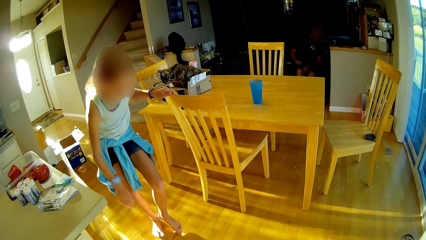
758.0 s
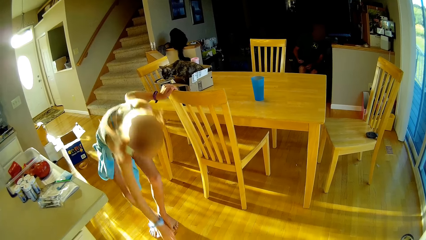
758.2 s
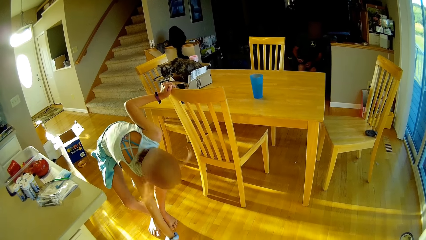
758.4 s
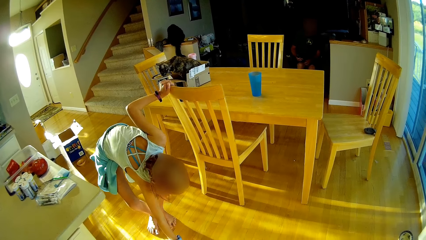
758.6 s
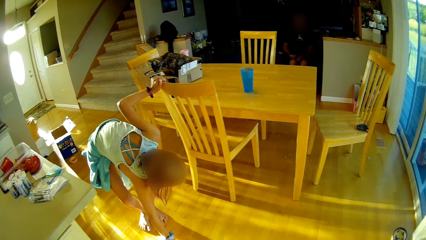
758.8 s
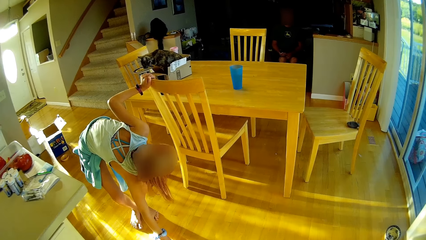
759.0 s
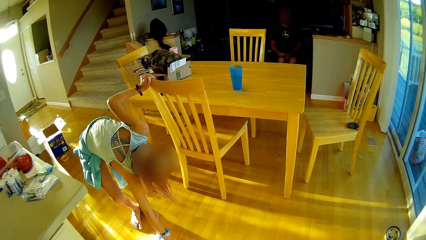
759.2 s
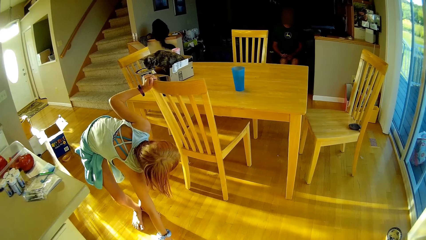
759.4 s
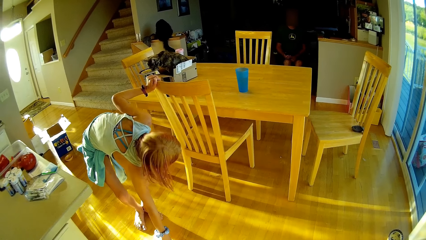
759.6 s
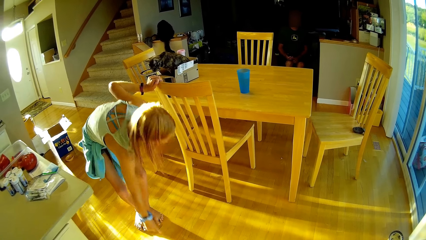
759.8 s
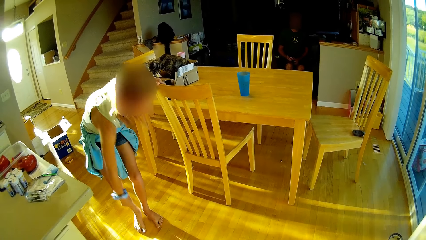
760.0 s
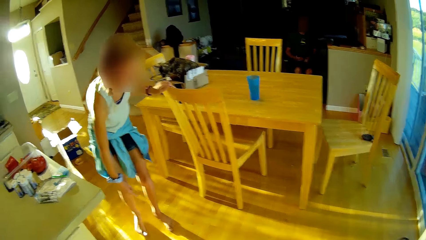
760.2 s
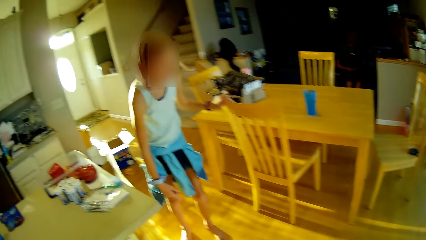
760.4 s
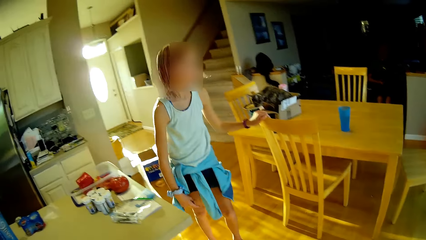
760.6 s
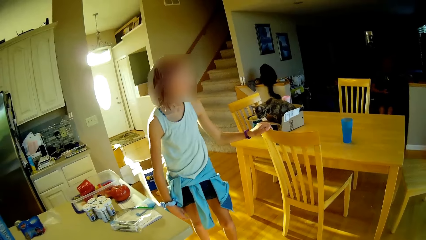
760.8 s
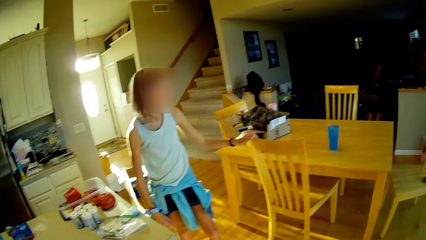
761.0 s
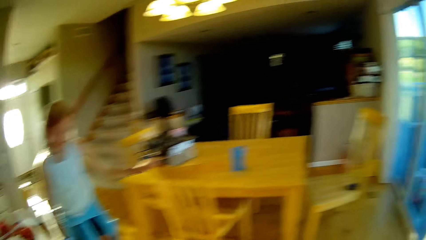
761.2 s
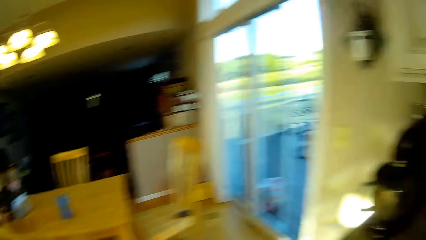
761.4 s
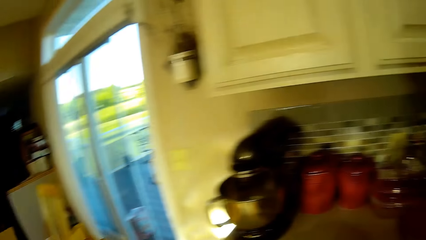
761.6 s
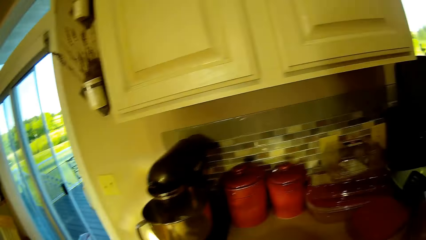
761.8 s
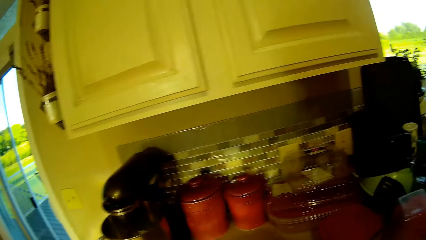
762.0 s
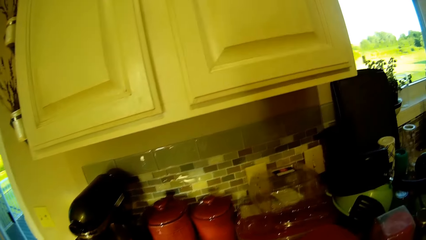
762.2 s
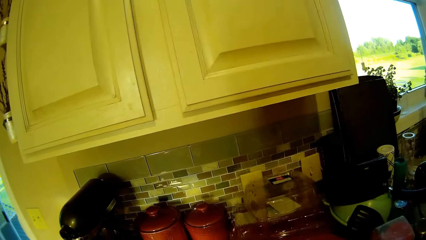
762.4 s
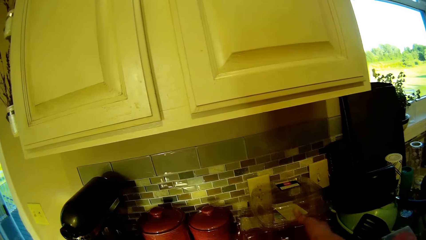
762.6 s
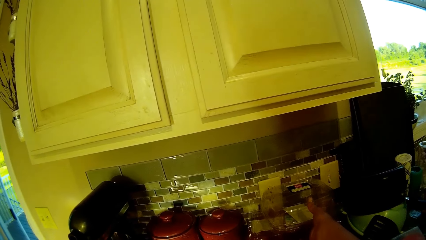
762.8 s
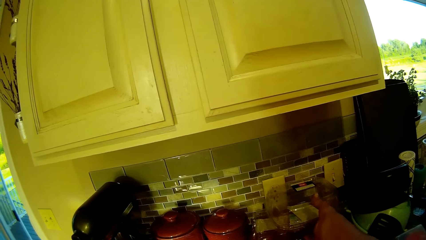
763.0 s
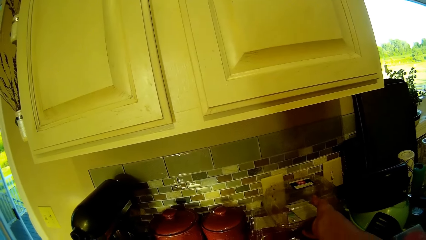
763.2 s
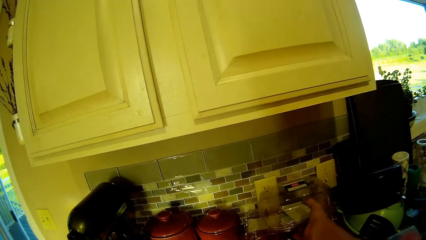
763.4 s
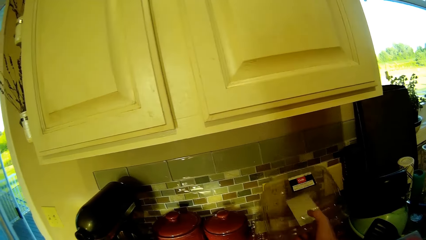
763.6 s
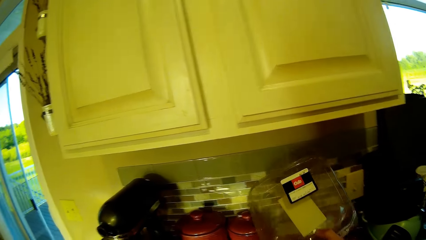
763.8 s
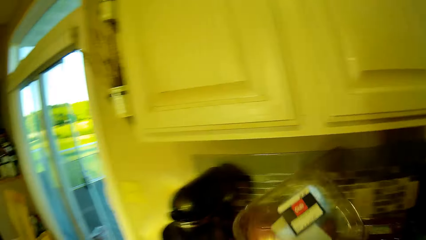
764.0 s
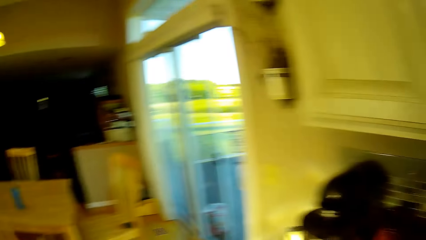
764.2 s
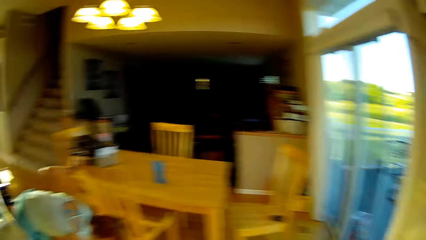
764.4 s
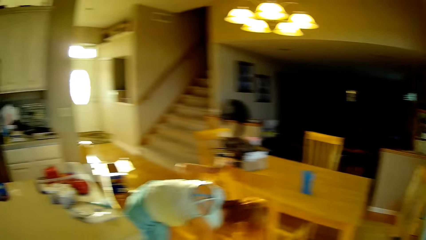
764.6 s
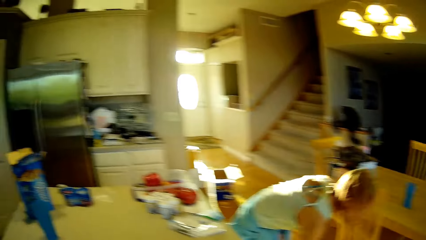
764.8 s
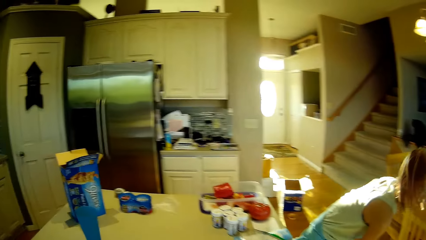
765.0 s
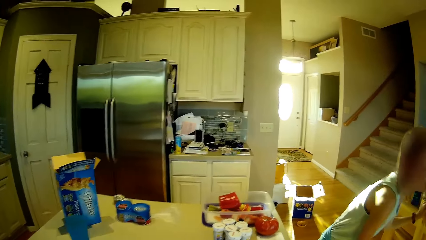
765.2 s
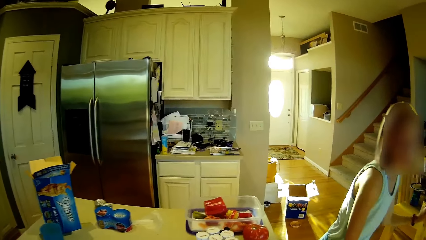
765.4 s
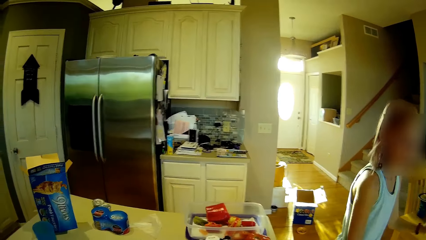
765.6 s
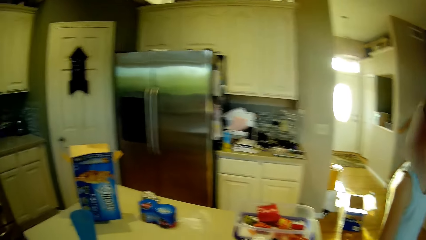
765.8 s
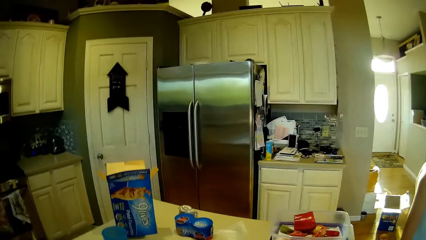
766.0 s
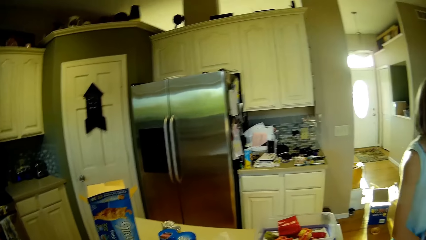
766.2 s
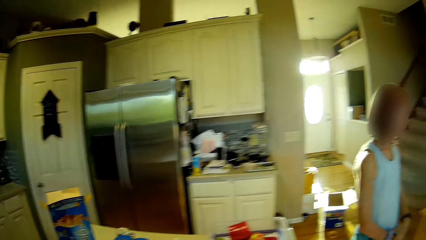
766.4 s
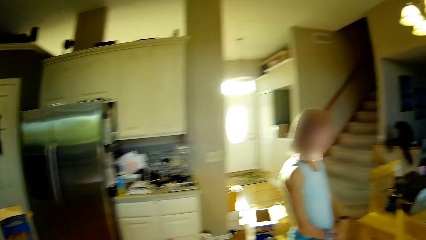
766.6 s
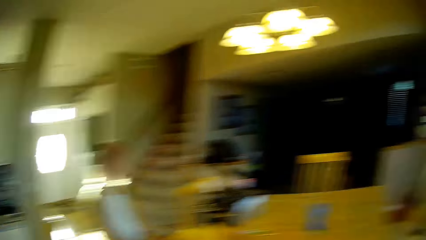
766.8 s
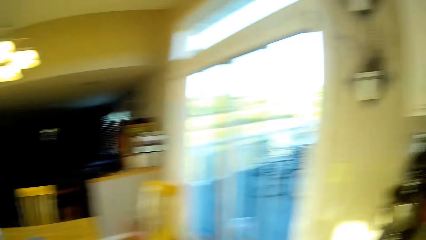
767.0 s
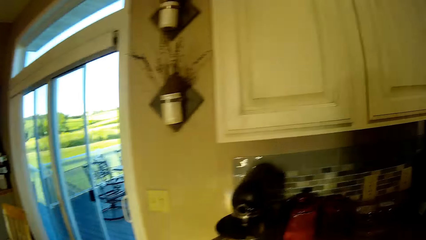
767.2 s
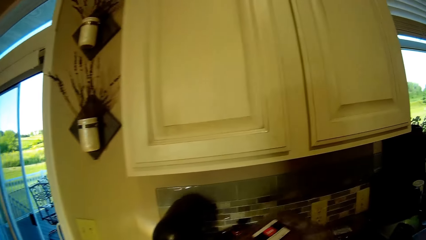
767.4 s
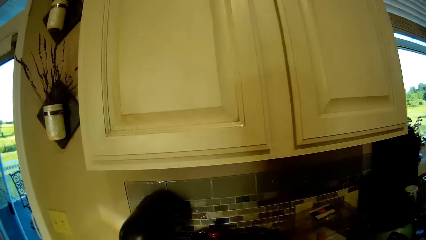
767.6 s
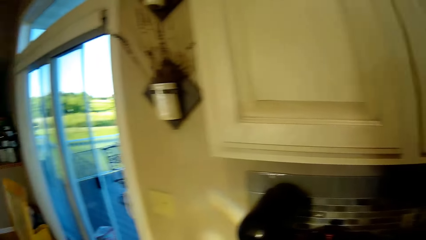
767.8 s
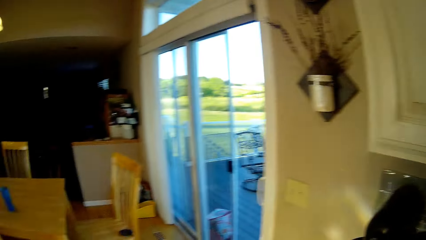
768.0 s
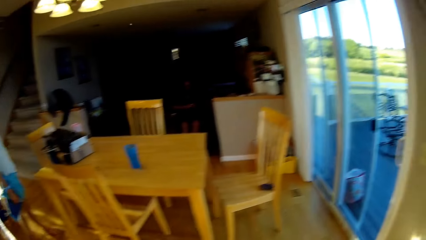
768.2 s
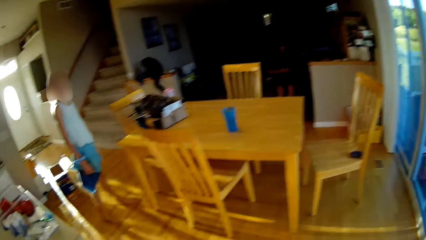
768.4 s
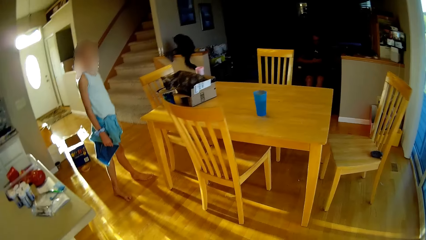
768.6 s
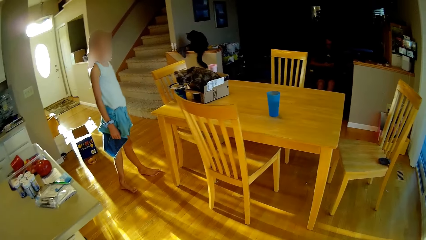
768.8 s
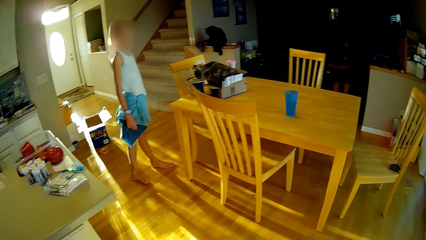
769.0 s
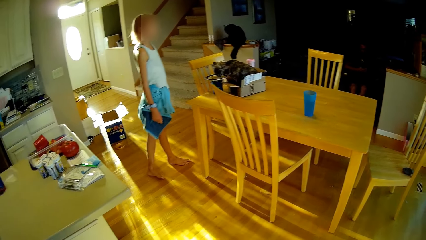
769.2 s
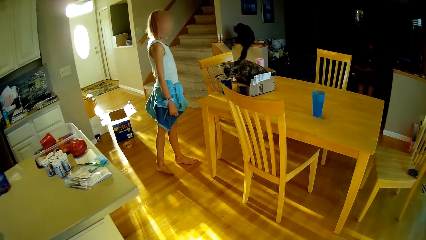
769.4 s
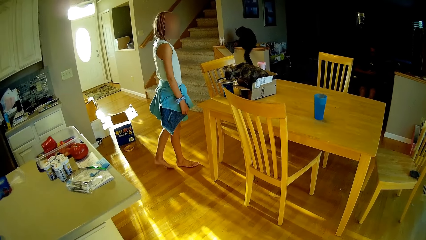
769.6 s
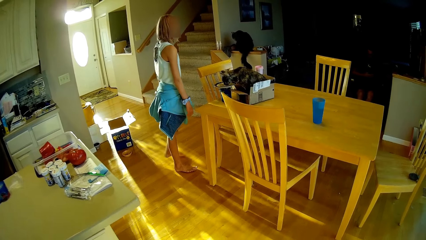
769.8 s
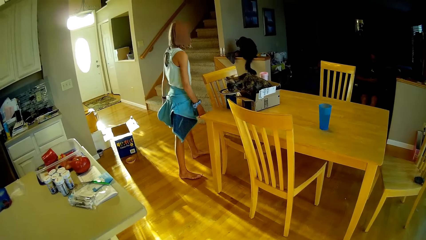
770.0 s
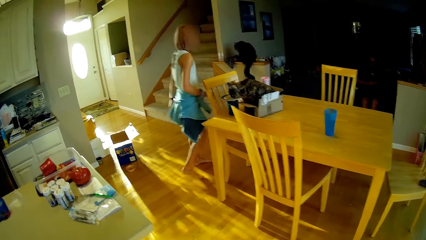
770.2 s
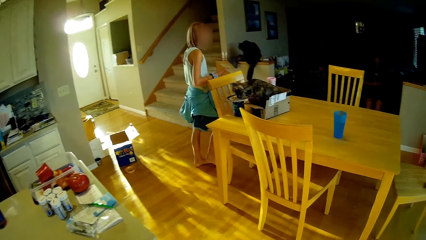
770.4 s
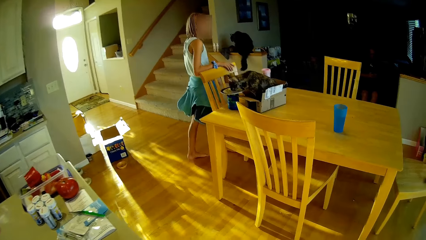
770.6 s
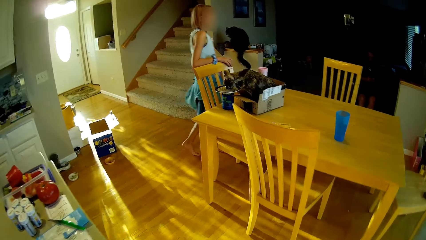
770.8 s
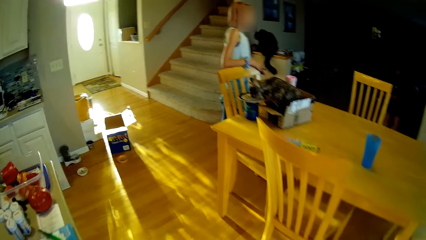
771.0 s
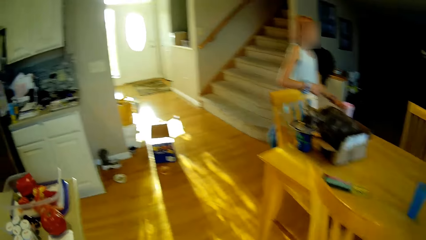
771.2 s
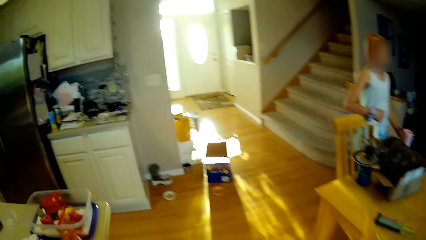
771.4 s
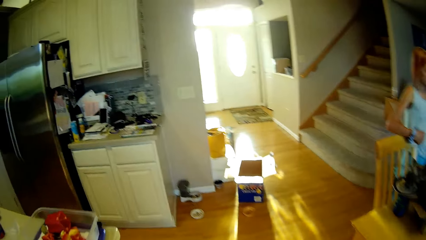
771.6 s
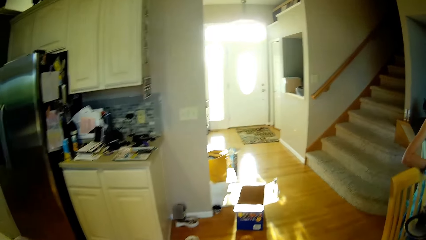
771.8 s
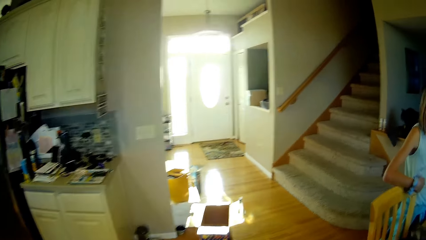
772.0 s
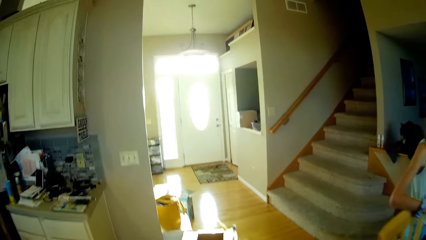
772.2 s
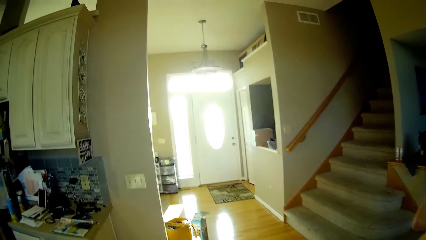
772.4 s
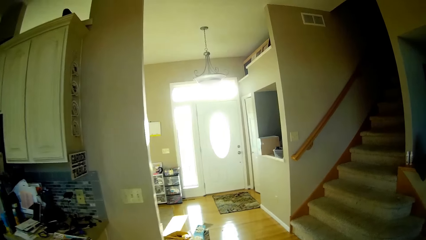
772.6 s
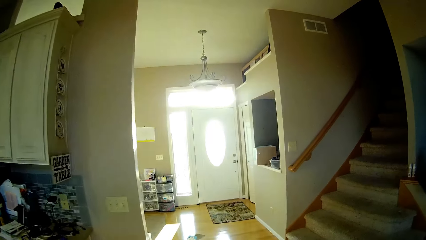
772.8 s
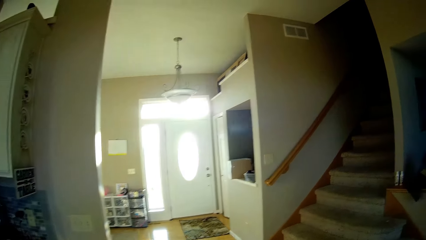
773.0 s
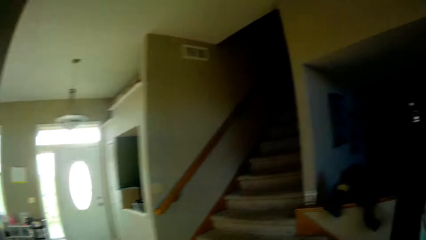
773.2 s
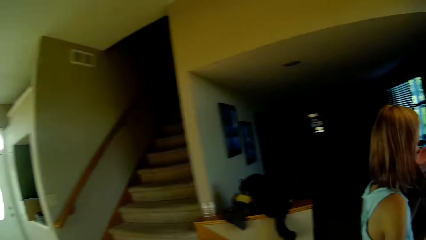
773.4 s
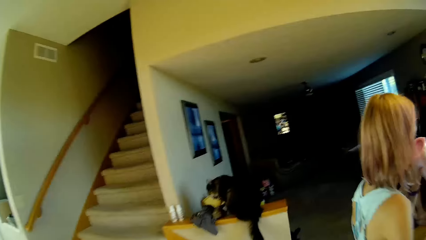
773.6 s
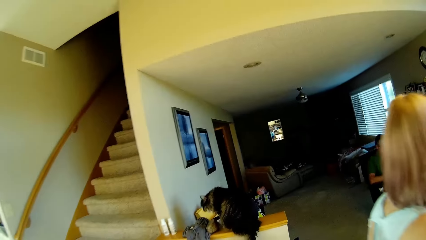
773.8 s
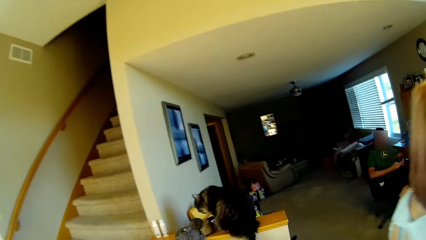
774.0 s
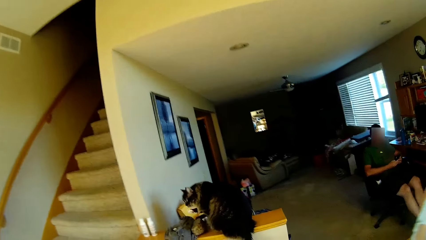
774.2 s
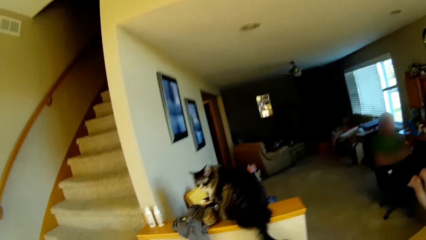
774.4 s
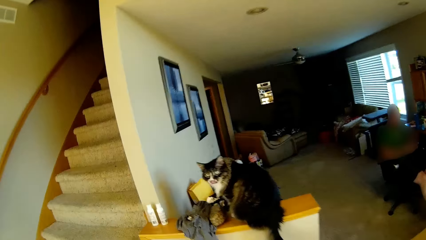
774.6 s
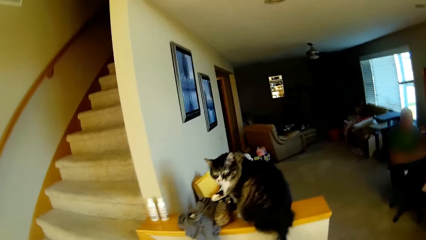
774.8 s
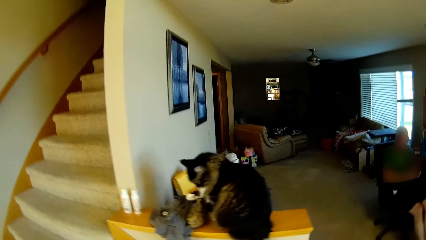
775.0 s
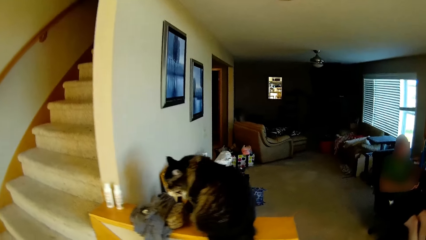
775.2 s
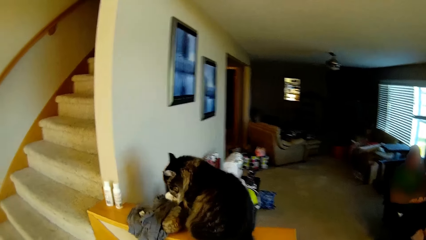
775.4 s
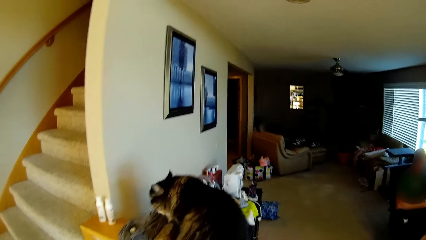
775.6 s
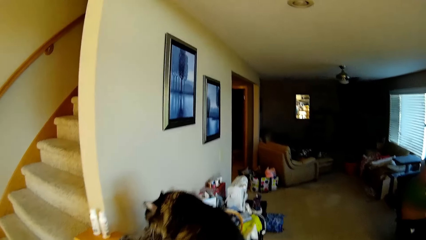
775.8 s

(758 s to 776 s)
A person touches the floor with her finger. The person looks around. The camera wearer takes the plastic container. The person walks around. The camera wearer walks around.
